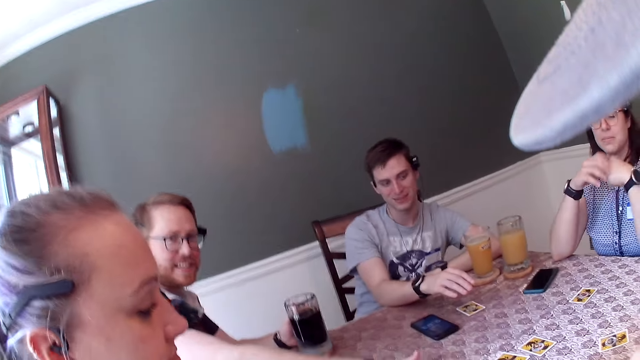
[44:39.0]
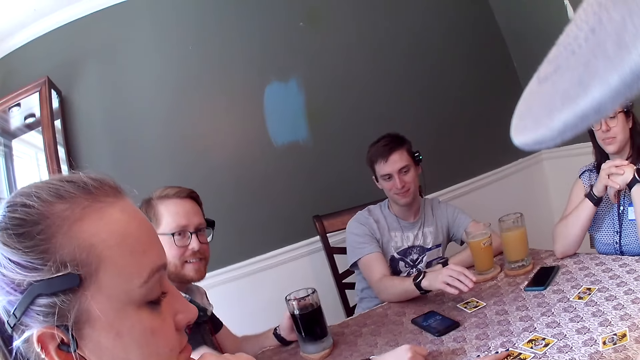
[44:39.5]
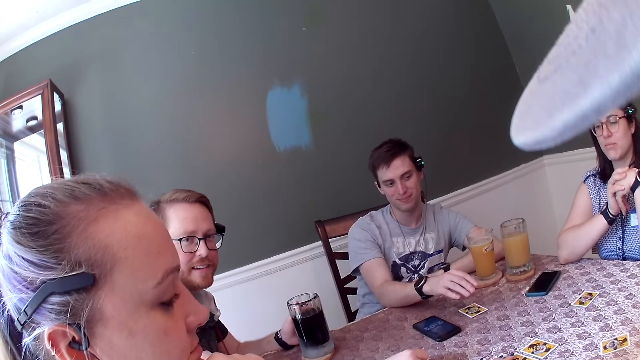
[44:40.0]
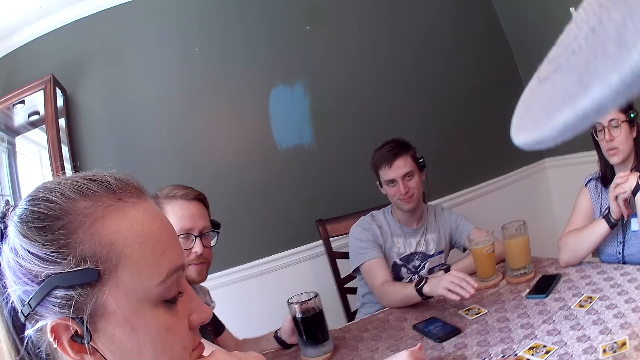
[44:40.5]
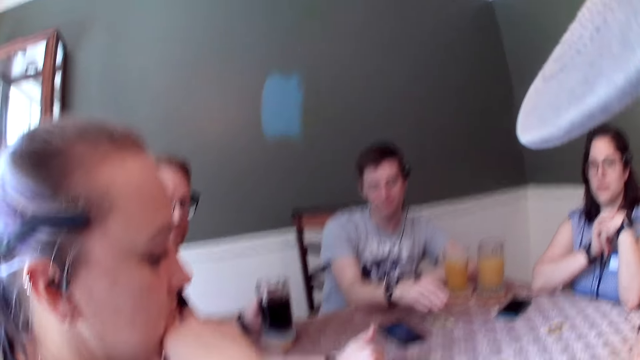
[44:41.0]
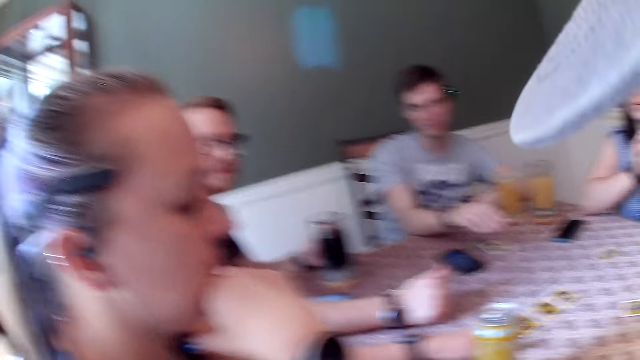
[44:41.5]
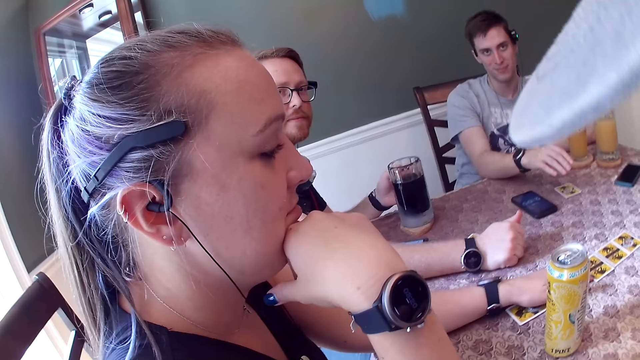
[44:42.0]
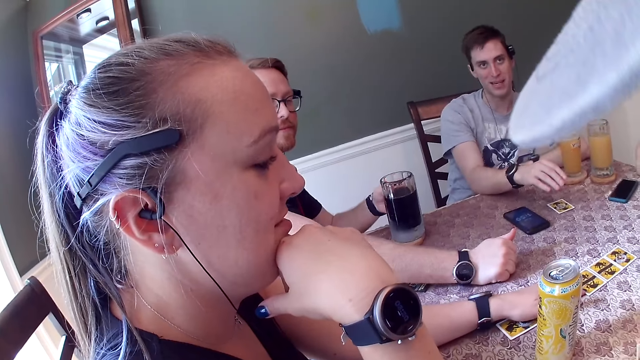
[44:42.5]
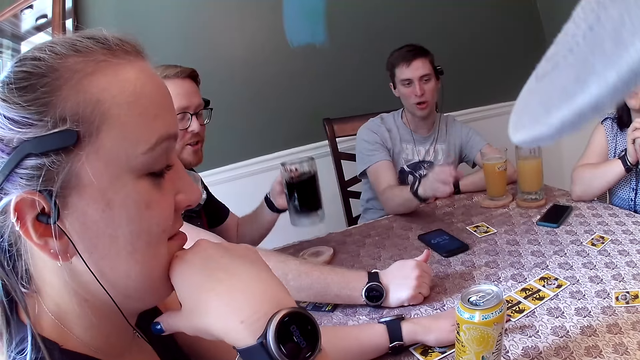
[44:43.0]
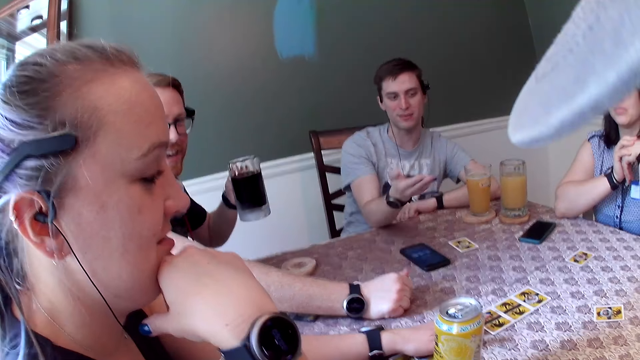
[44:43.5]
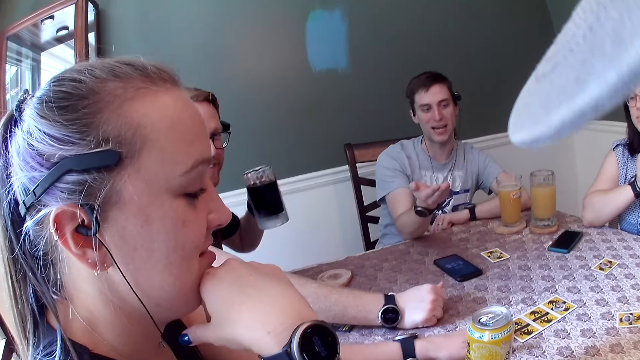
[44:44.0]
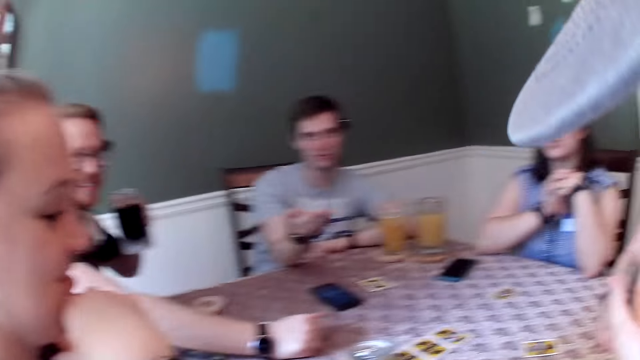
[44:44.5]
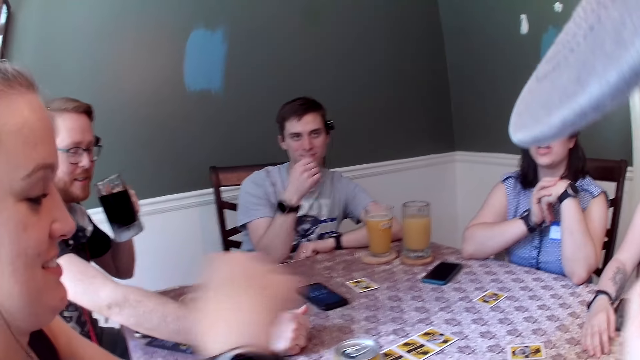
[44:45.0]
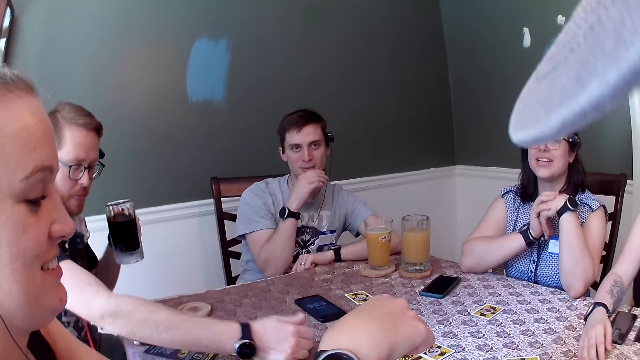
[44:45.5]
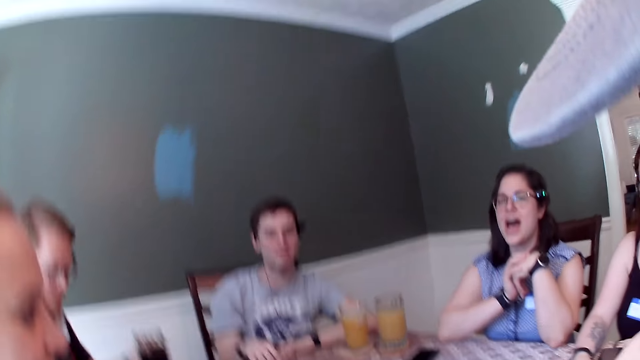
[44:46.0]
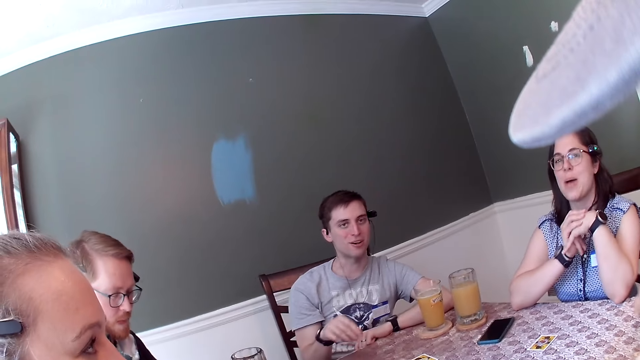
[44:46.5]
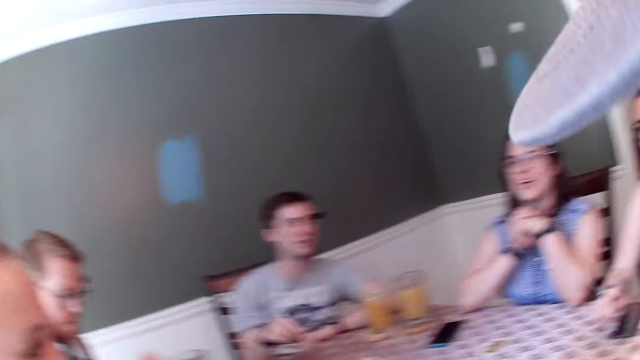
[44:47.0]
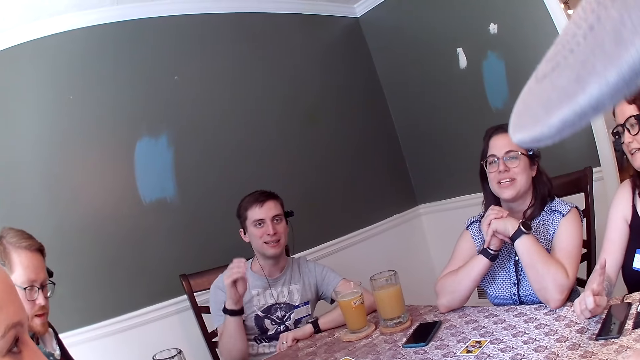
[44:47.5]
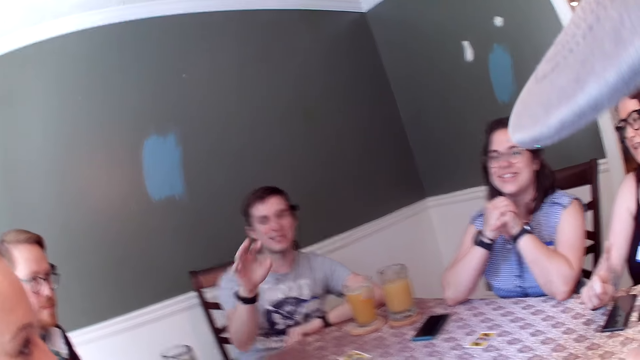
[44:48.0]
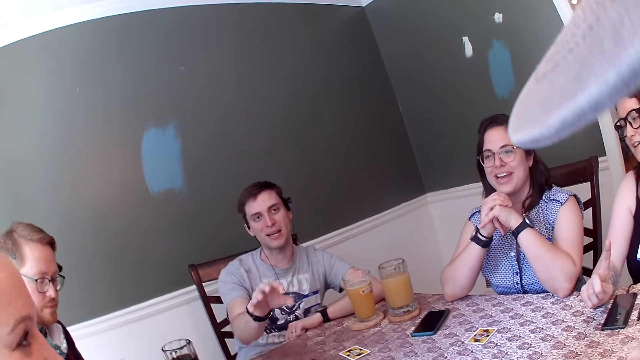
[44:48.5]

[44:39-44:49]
A woman puts her right hand on her left hand. A man drops his right hand on the dining table. Another woman moves a card on the dining table with her left hand. The camera wearer converses with the group of people. The man picks up the black juice from the dining table with his left hand. Another man touches his mouth with his right hand. The first man drops the black juice on the dining table with his left hand.

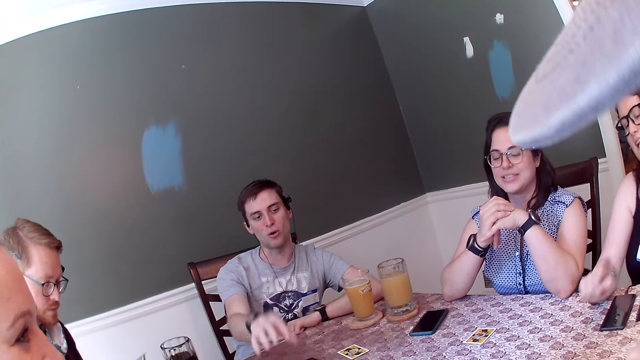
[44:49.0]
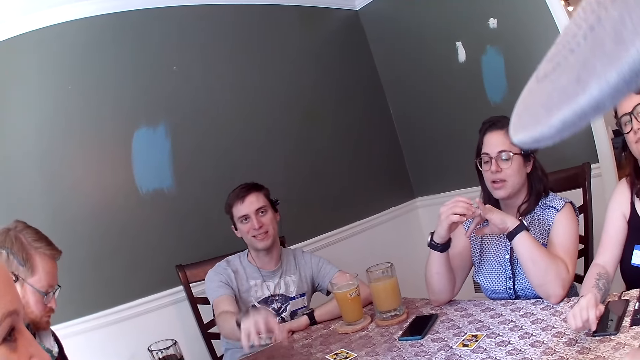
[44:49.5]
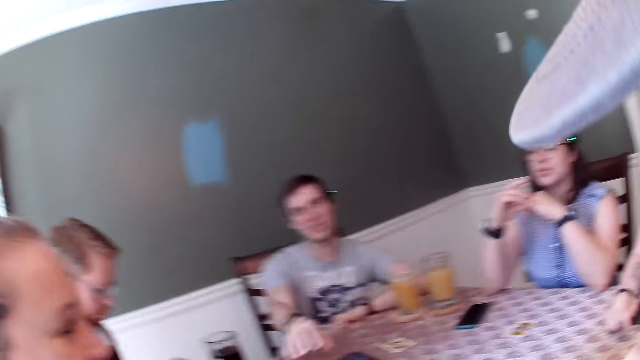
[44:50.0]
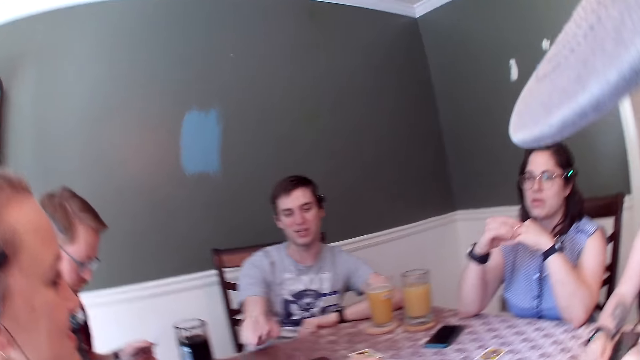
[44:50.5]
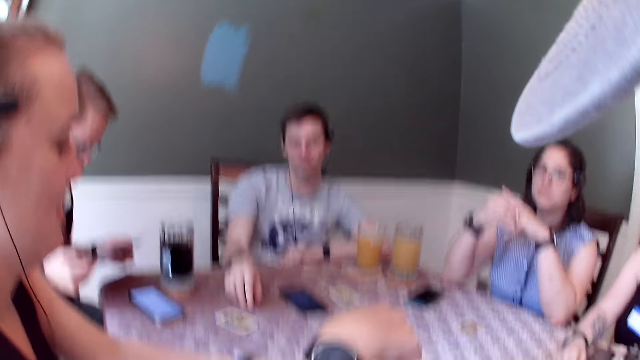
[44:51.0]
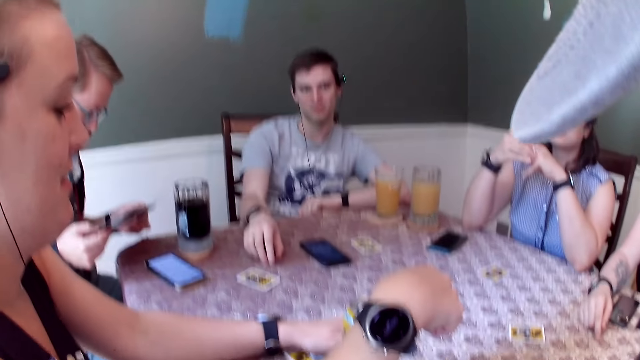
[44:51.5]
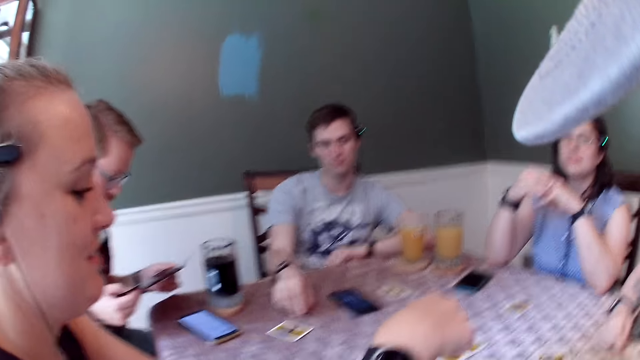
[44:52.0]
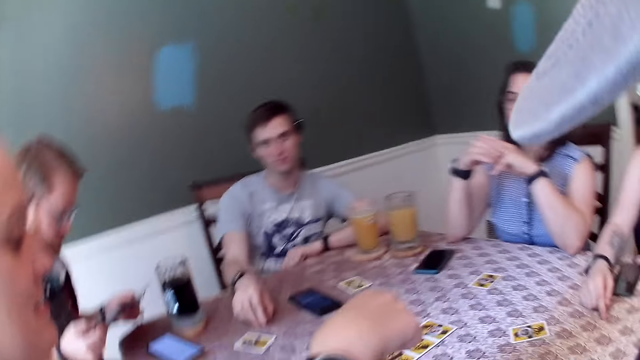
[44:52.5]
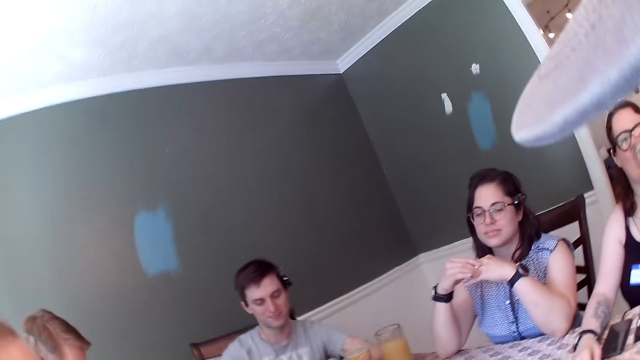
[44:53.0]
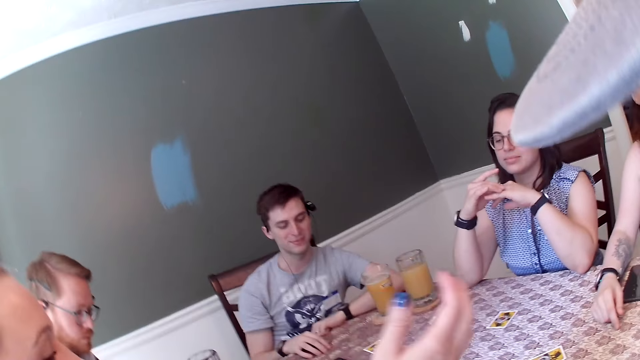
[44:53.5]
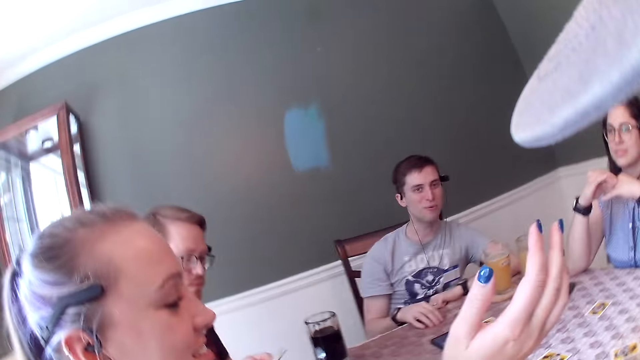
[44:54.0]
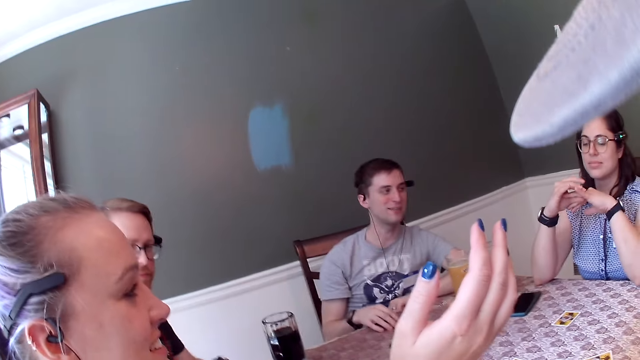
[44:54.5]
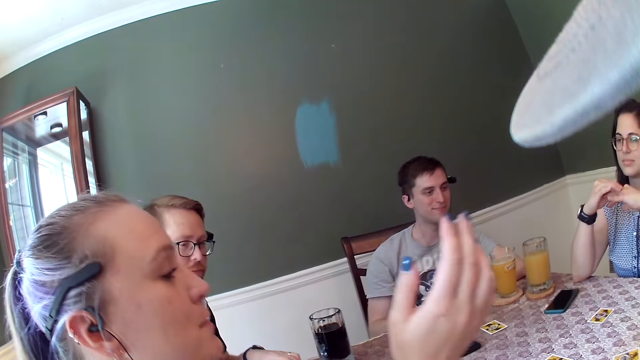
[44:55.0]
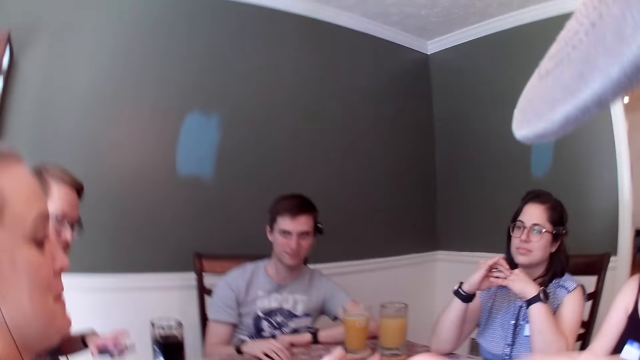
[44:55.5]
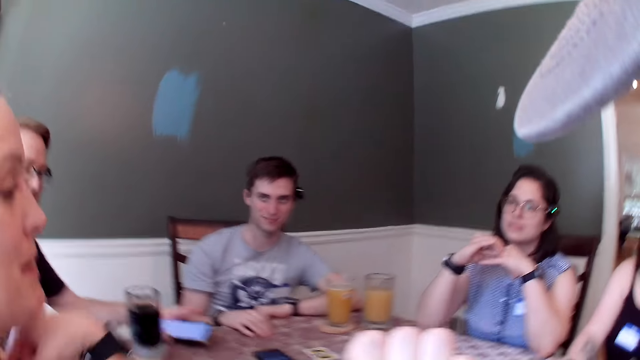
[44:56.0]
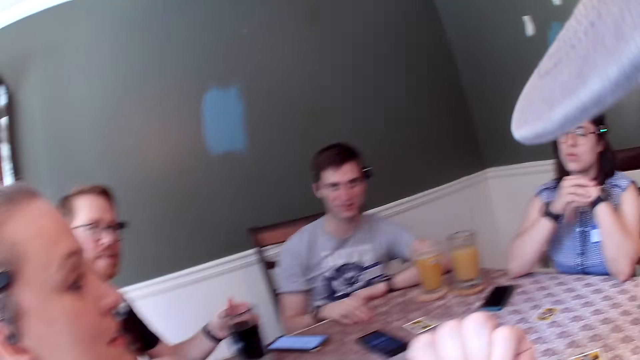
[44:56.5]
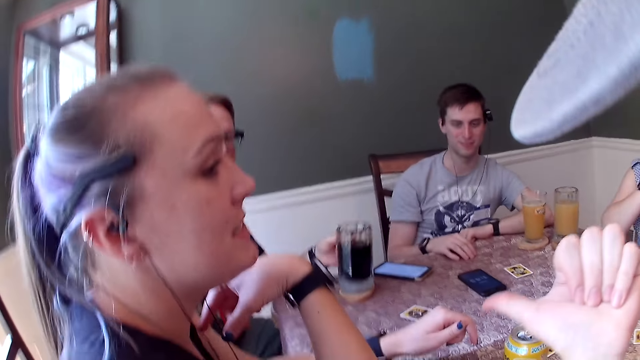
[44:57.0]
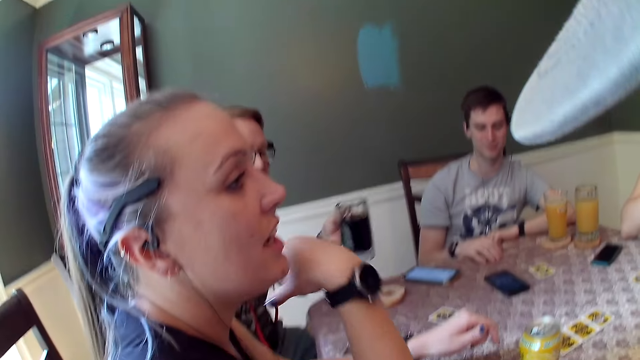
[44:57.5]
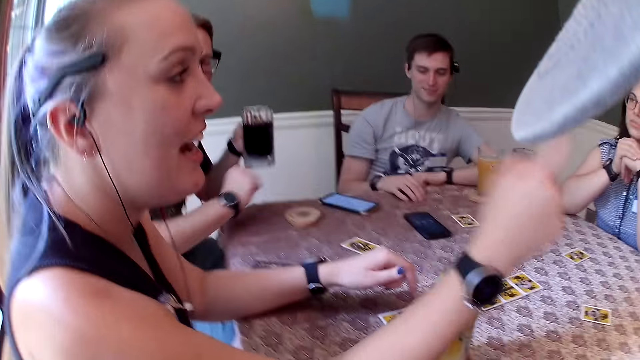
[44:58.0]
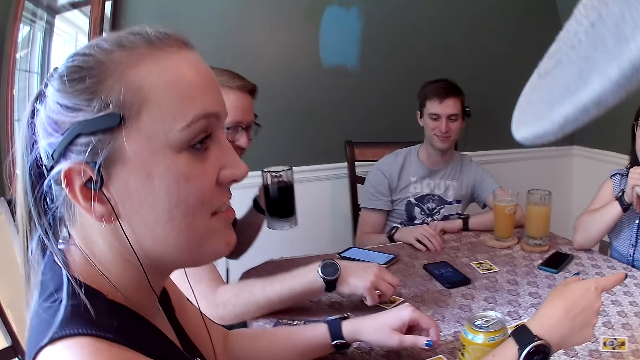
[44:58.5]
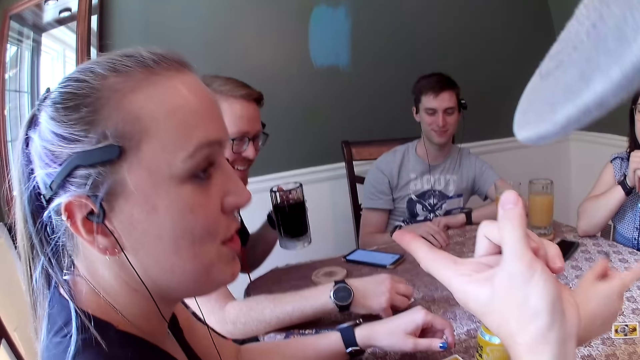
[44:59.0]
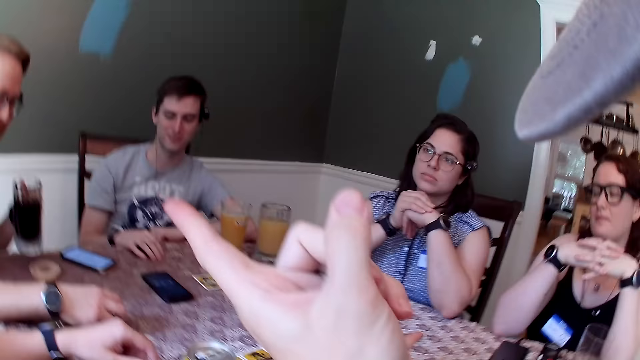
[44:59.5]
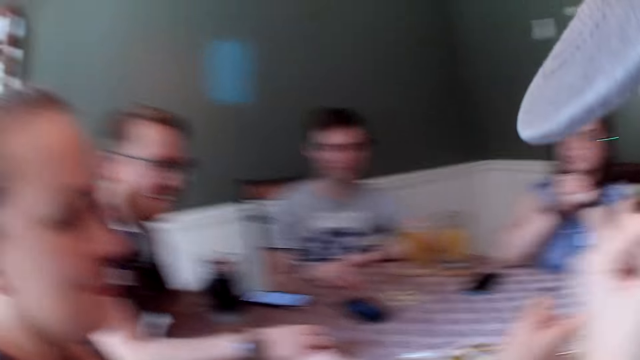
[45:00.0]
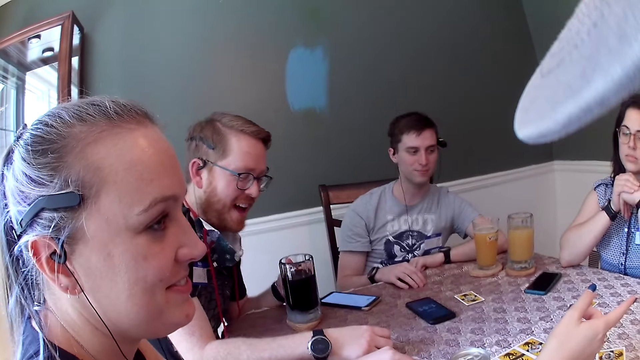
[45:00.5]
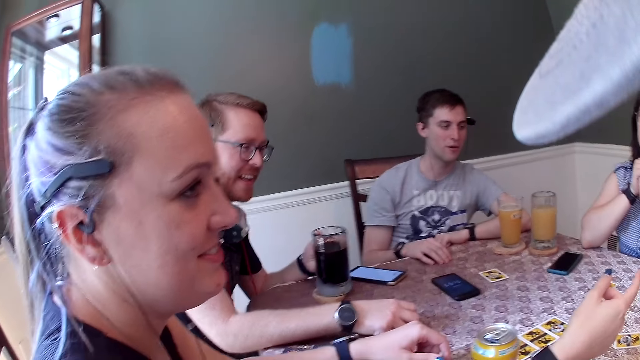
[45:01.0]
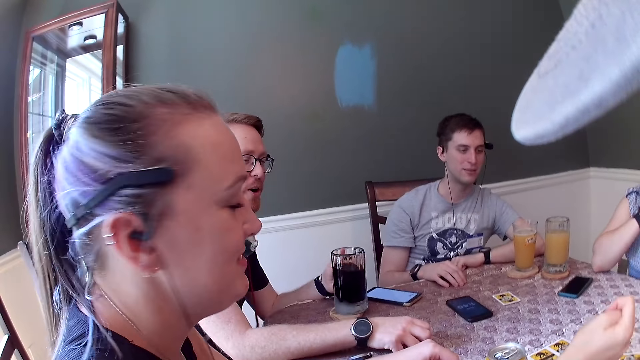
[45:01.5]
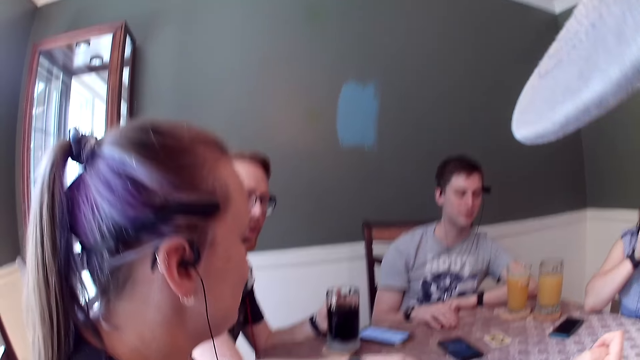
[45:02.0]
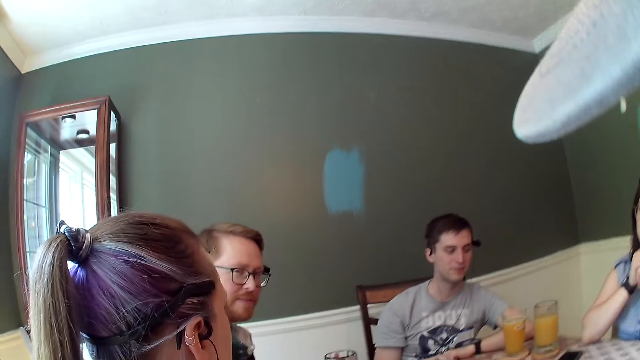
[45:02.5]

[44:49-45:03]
A woman touches a ring on her left finger with her right hand. A man holds a pamphlet with both hands. Another man drops his right hand on the dining table. The first man drops a phone on the dining table with his left hand and picks the black juice from the dining table with his left hand. A second woman points at a third woman with her right hand. The first man touches a card on the dining table with his right hand. The camera wearer points his finger to the first man. He converses with the group of people. The first man talks with the group of people.
